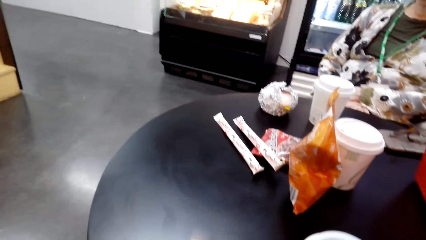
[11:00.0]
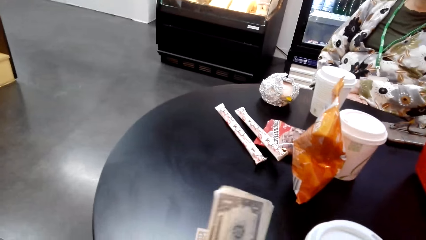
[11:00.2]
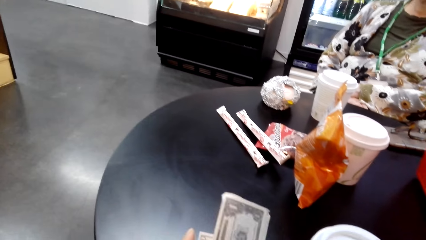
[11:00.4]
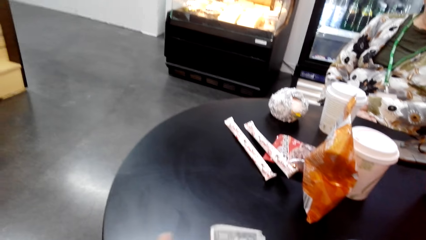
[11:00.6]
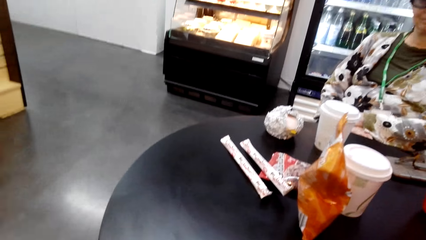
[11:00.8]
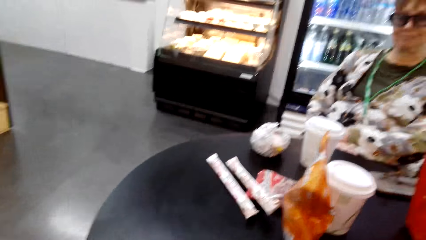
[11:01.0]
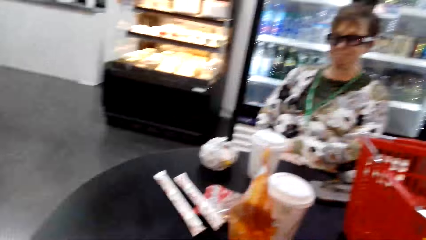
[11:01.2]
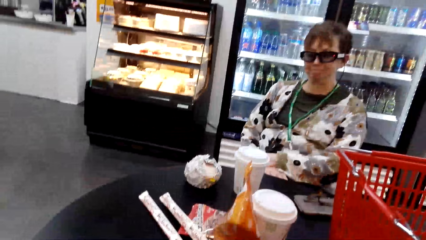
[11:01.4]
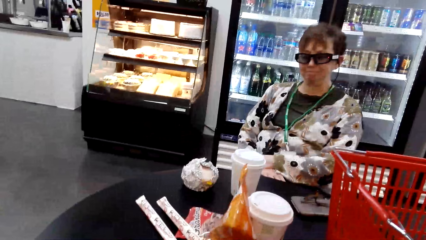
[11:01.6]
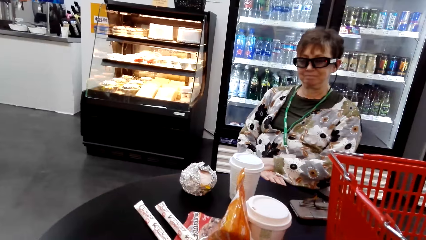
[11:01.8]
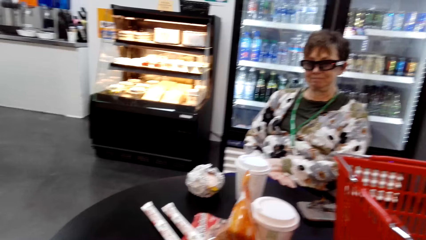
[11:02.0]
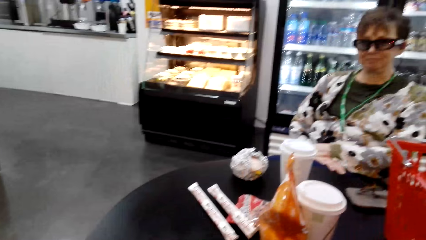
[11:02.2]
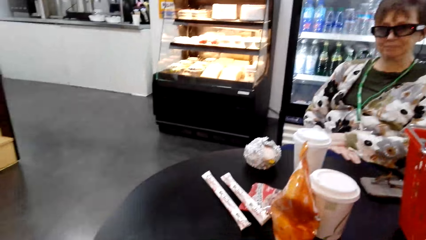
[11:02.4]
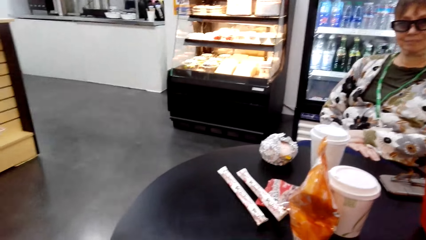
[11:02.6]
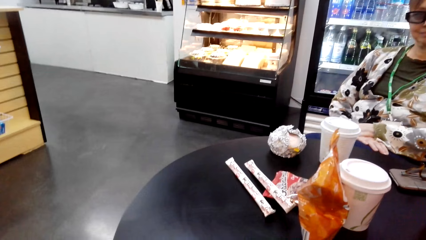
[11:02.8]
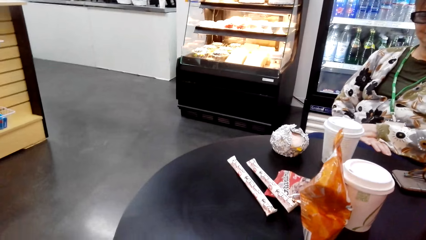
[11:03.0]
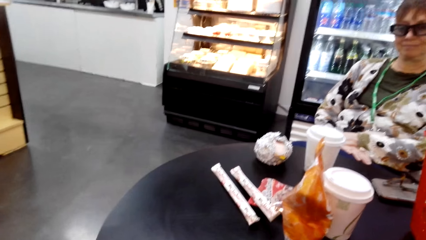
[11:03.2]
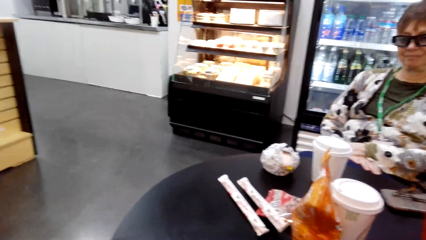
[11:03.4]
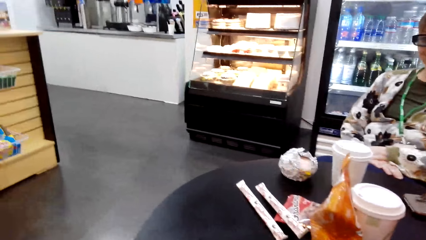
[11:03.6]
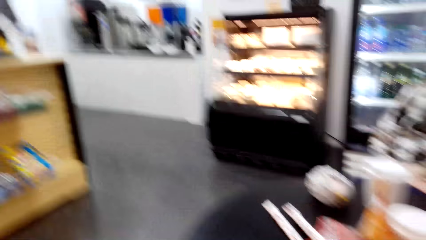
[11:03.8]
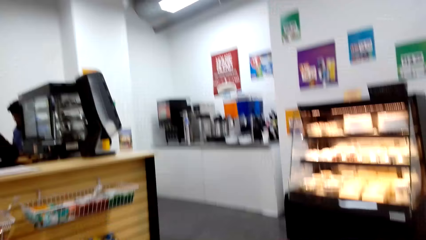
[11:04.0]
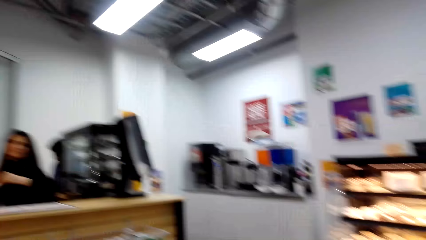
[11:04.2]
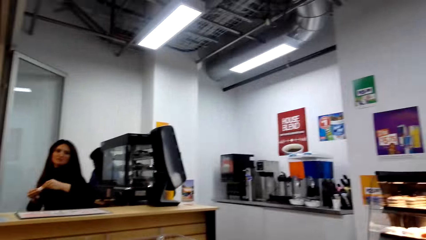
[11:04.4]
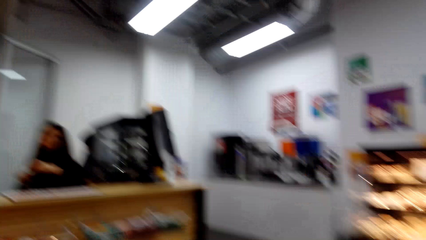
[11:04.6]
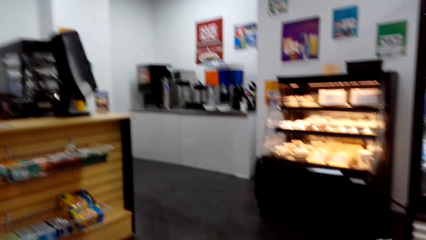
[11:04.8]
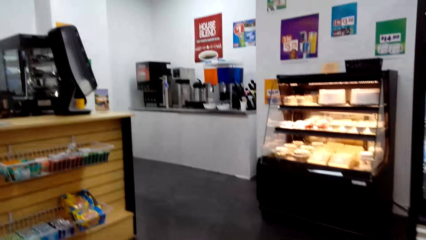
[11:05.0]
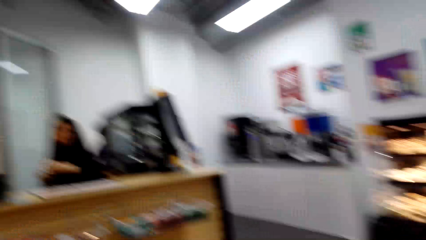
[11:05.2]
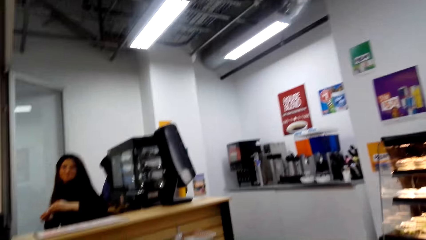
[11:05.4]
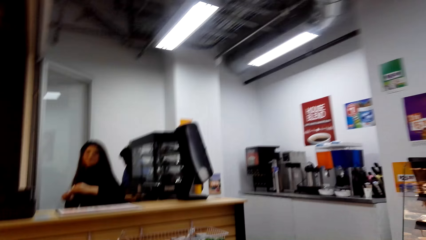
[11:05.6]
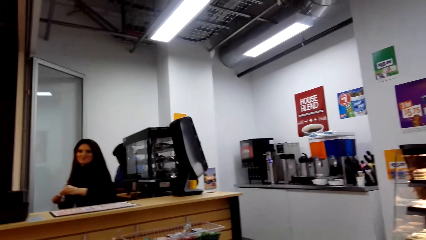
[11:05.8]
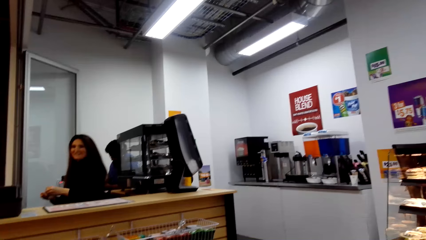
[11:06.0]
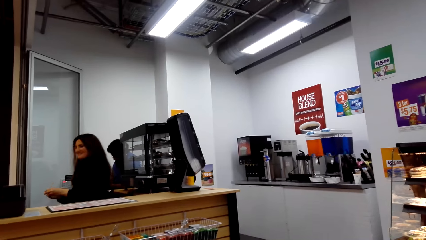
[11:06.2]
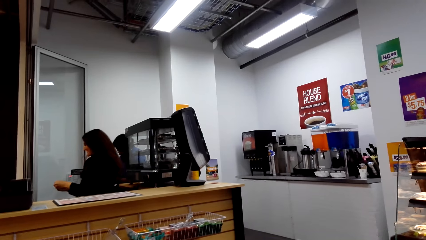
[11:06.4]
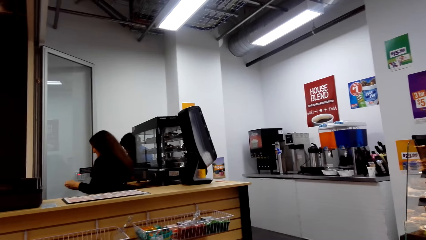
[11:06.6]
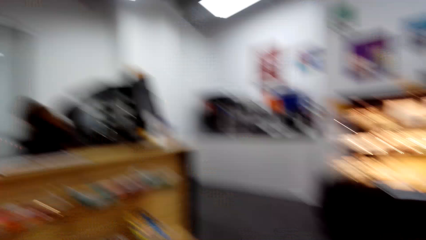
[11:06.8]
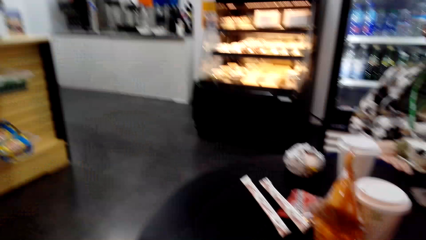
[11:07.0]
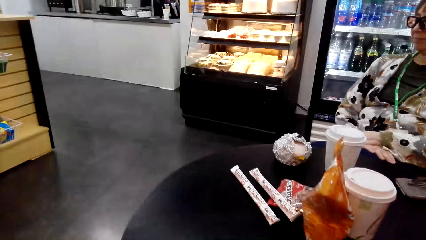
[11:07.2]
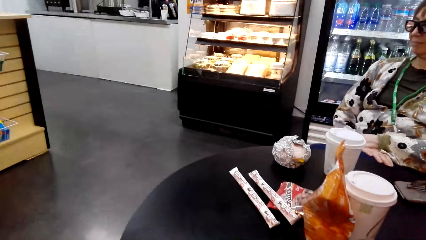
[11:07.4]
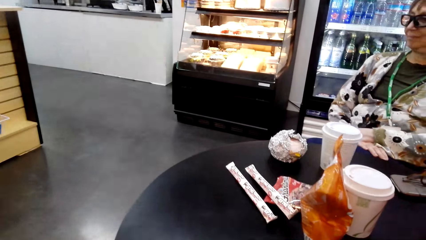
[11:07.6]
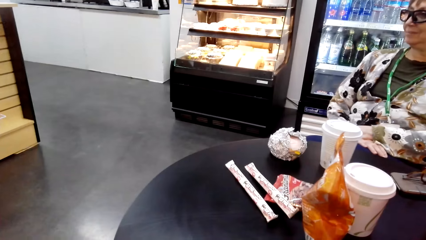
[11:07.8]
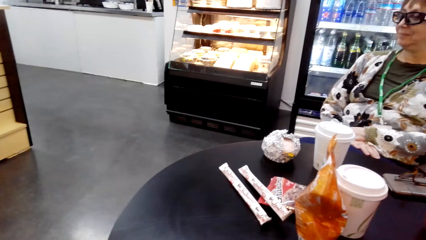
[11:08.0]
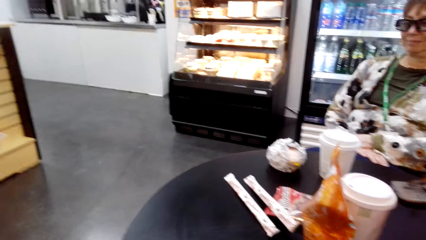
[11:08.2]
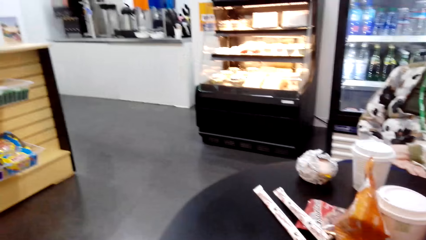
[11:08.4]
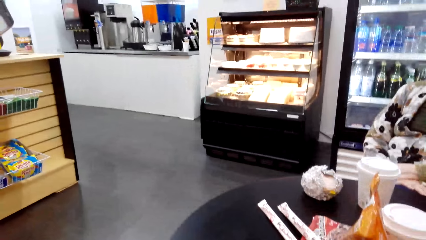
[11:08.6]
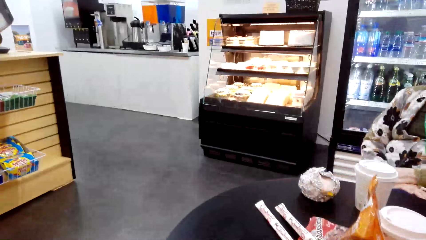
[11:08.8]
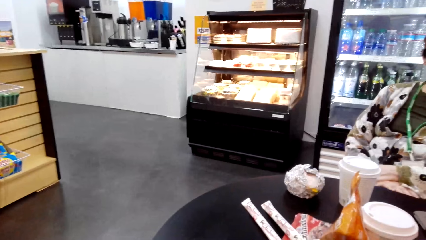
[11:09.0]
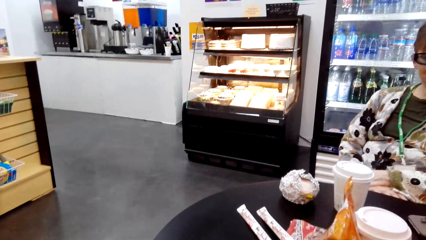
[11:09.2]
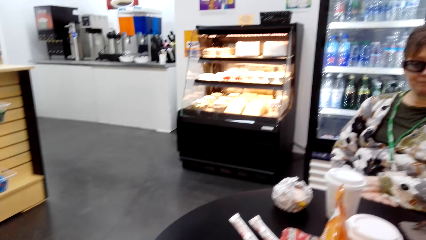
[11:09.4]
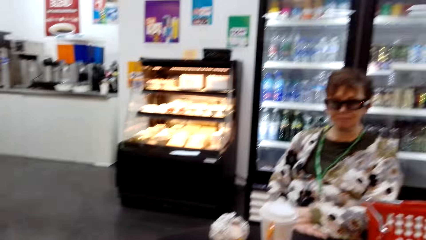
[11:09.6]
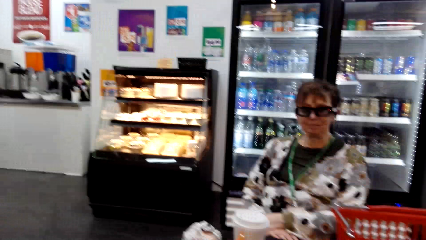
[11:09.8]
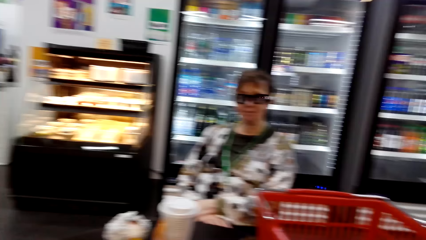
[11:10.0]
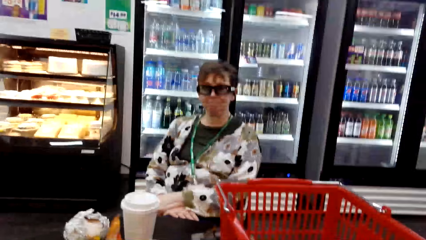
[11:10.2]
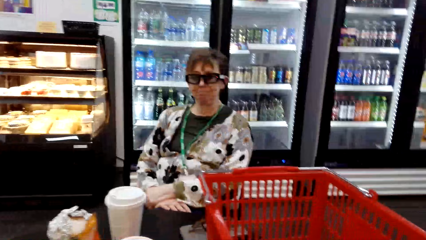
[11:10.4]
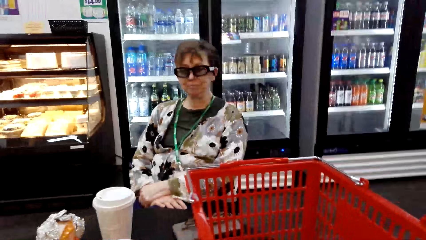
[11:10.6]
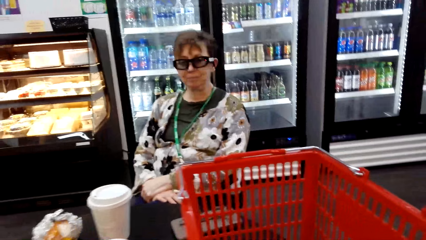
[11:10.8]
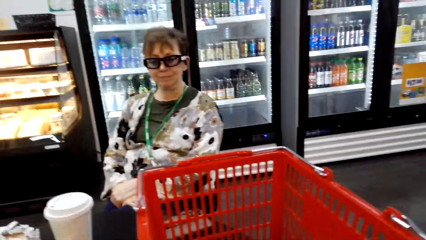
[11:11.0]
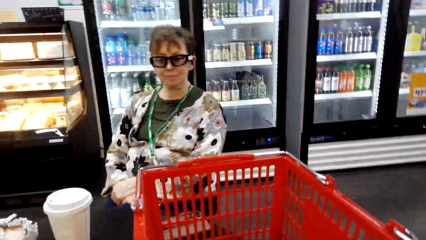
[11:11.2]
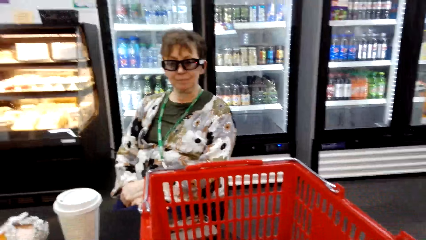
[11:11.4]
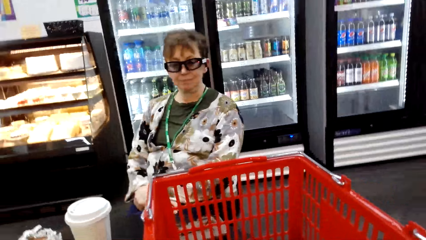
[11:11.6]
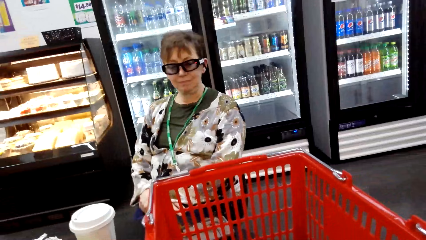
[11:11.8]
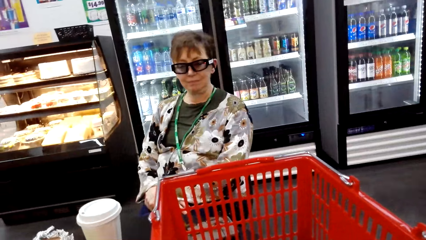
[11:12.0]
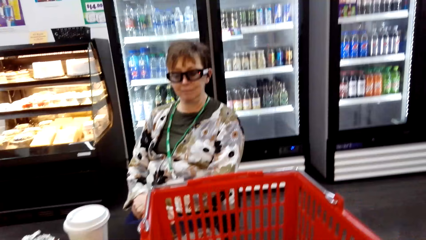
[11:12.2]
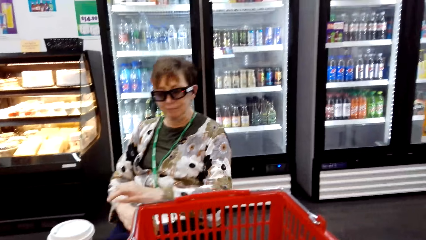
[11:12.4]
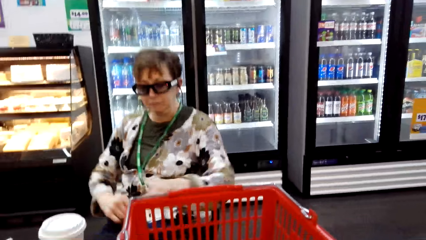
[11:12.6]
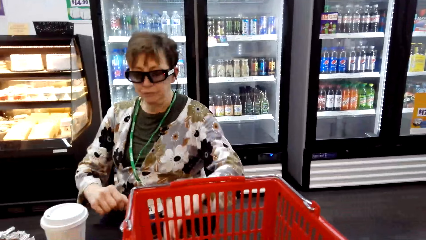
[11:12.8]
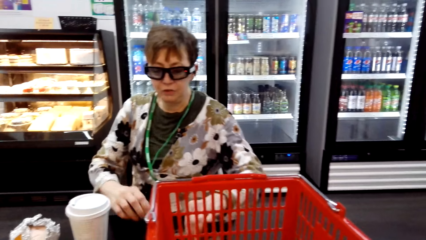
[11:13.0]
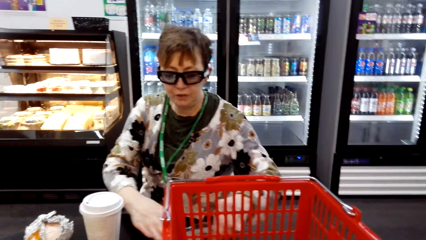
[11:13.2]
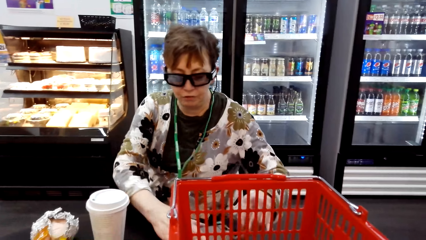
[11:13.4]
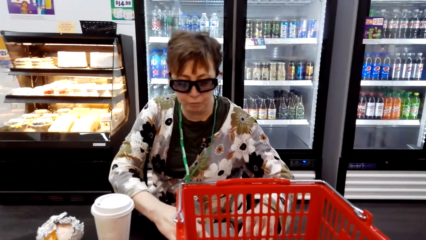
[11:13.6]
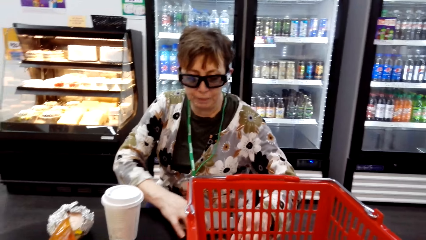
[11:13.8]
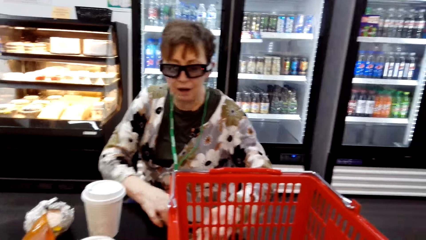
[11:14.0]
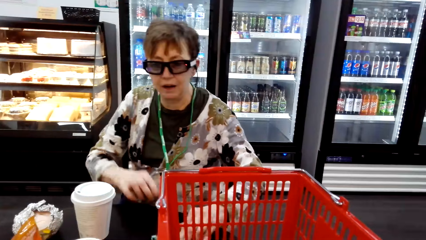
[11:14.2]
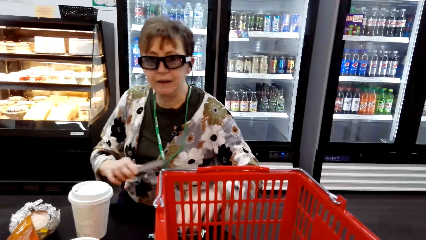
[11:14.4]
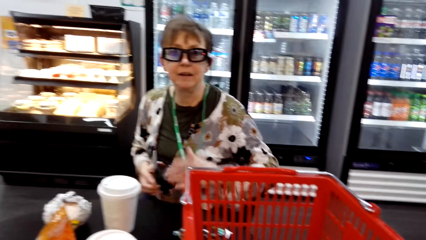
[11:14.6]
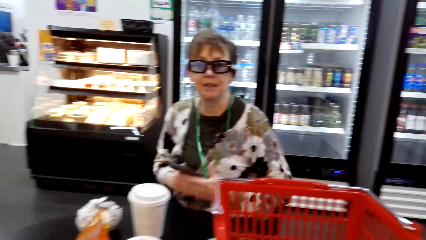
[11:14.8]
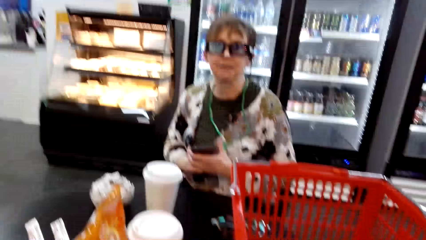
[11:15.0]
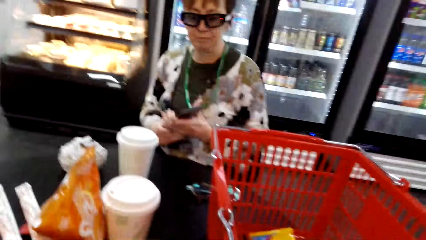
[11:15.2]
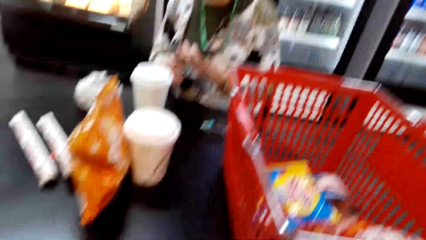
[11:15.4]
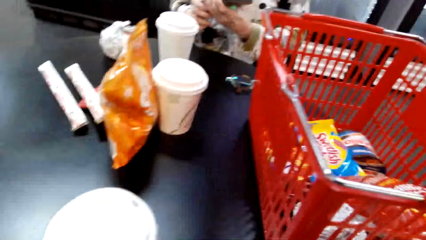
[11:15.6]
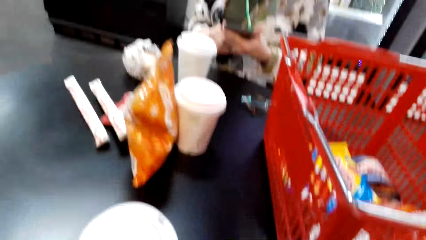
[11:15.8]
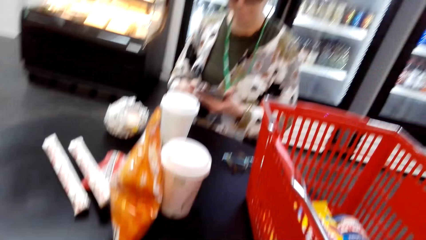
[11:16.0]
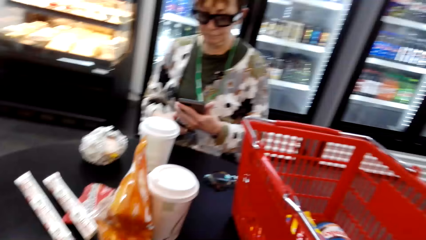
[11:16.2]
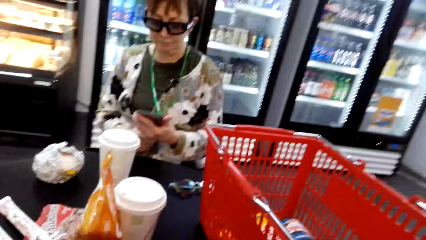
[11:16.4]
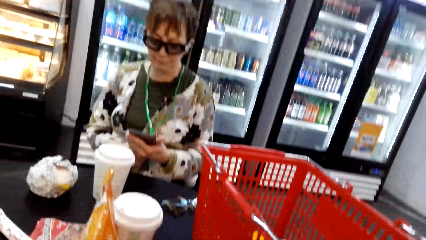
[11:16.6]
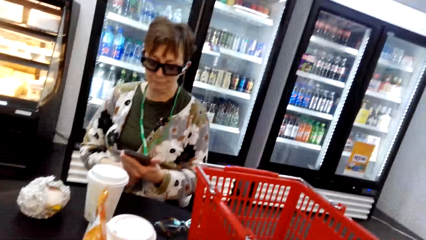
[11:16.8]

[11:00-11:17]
The camera wearer counts the money. A woman talks. The camera wearer looks around. Another woman takes the phone on the table.
